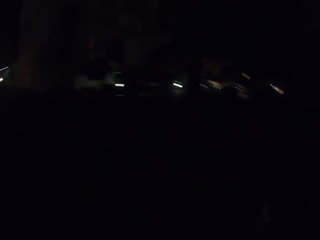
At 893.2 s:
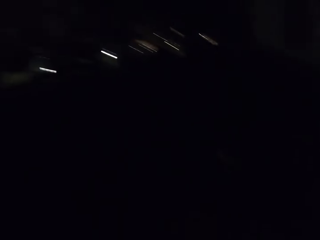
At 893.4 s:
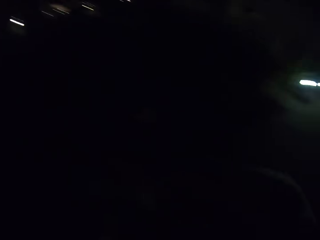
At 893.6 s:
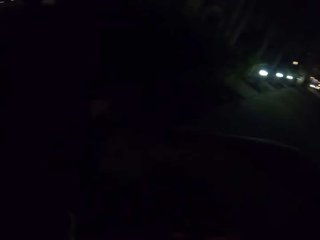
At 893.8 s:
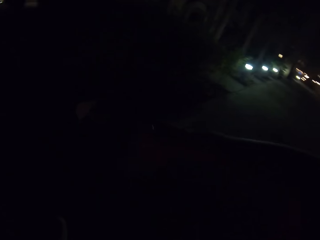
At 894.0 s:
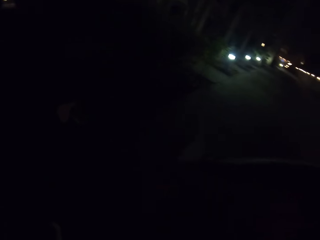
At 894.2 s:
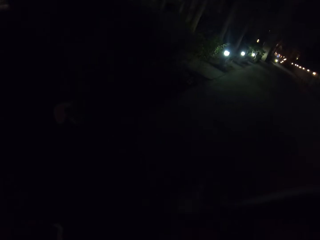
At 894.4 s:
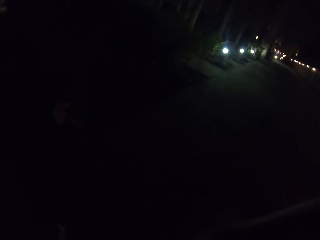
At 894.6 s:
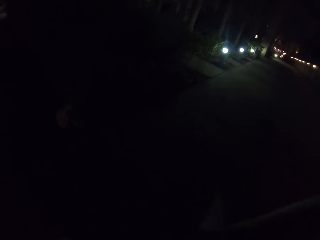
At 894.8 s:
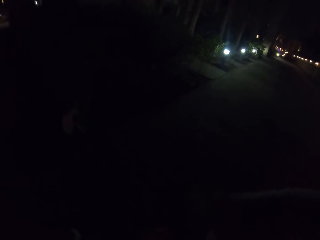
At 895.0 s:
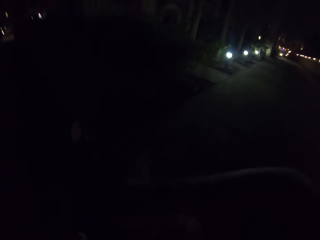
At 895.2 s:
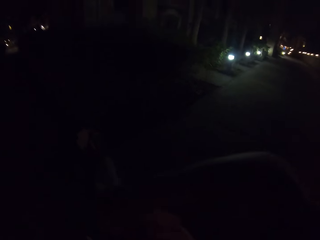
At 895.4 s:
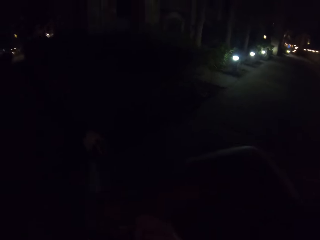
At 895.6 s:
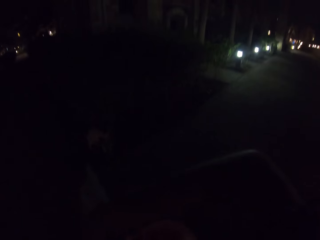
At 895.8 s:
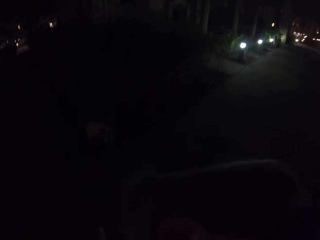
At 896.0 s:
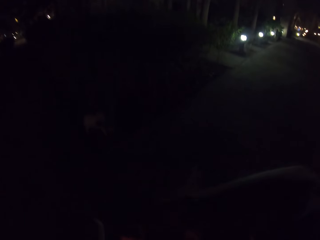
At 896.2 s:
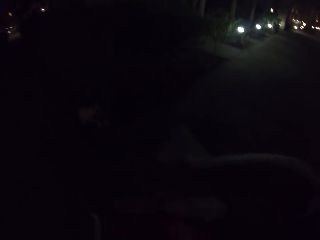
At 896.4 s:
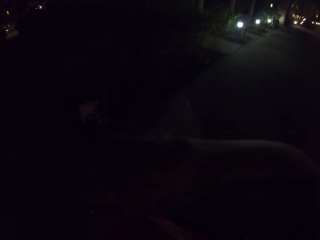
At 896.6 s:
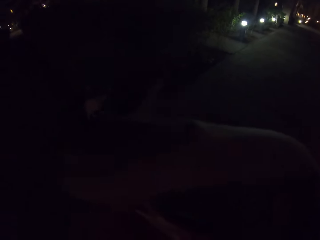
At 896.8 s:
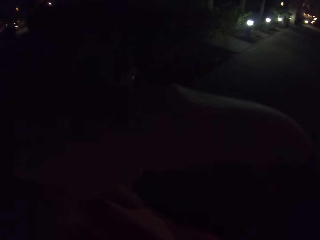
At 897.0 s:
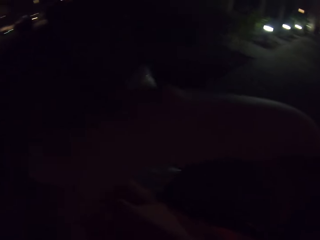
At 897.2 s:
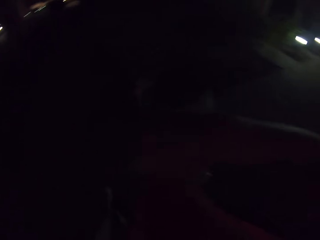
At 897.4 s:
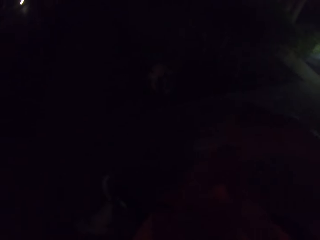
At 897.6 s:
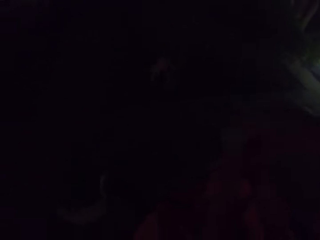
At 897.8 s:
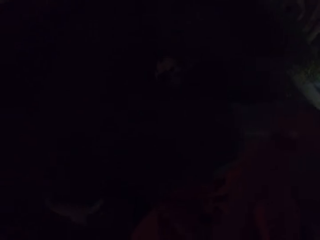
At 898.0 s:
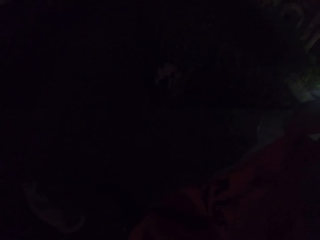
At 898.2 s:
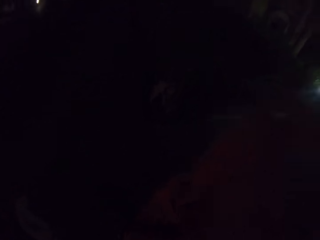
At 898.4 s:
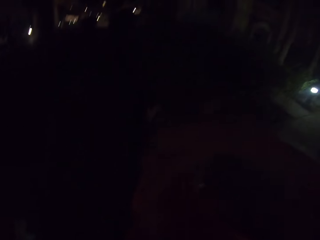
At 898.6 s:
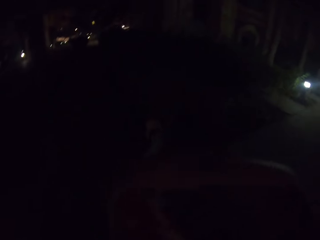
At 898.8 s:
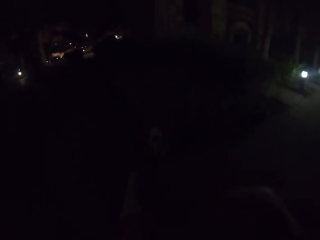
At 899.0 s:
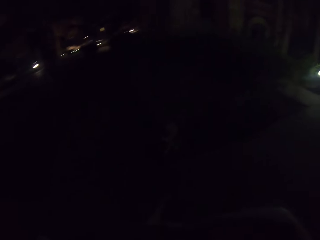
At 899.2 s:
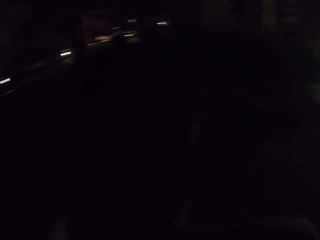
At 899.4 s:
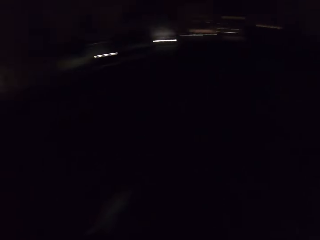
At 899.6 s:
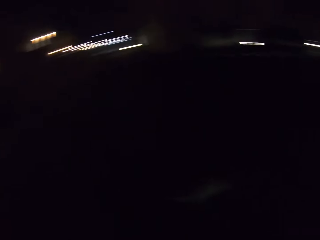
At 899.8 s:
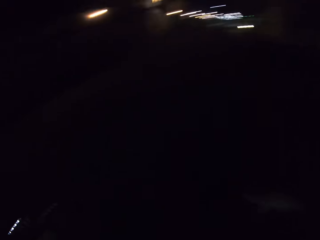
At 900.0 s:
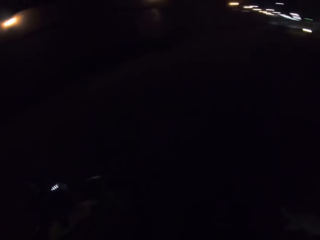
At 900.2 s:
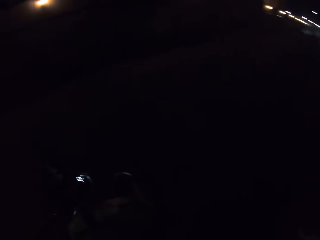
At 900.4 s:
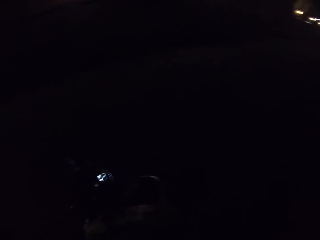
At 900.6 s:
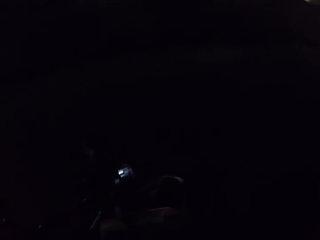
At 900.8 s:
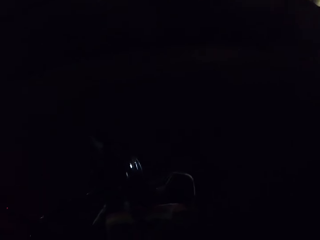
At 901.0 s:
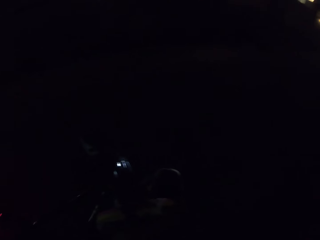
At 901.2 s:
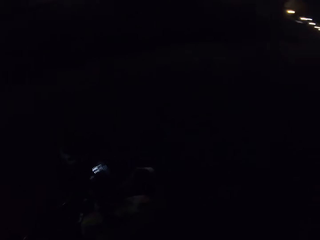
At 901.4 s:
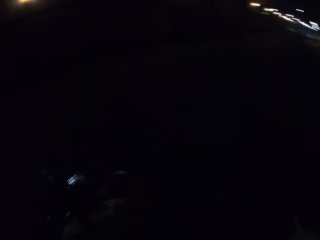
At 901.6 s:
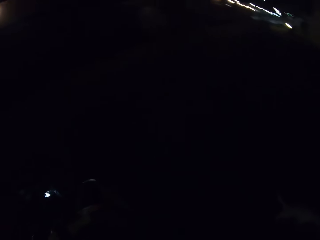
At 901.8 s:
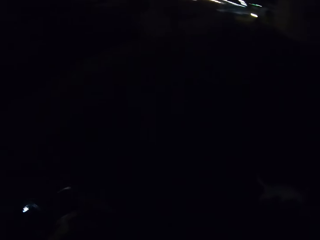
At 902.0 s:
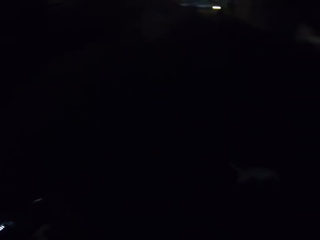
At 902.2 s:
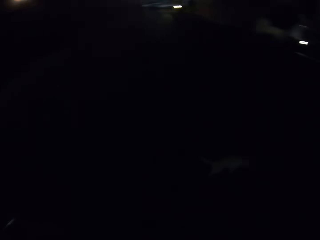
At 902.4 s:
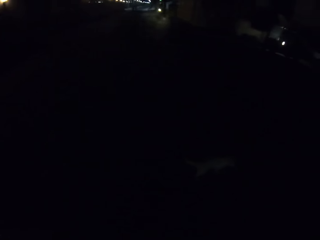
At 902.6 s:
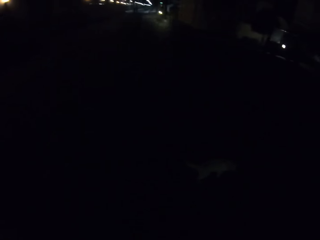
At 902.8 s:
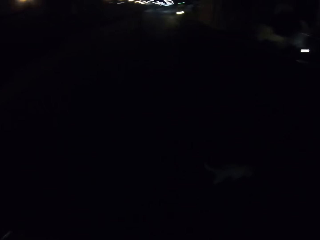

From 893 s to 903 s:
The camera wearer takes the bag on the bike handles. They hold something. They look around.

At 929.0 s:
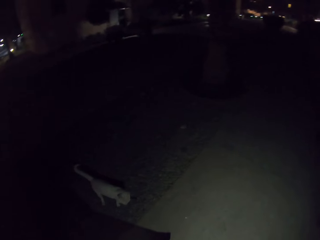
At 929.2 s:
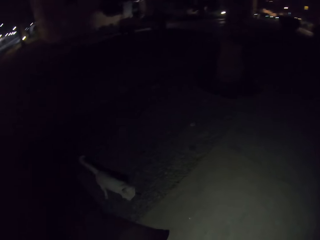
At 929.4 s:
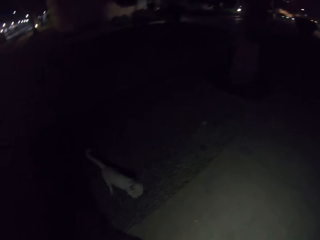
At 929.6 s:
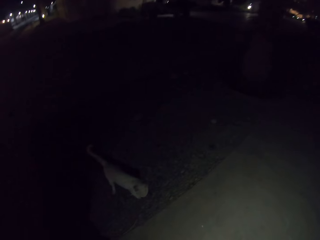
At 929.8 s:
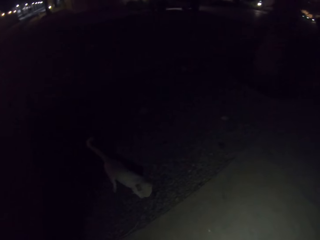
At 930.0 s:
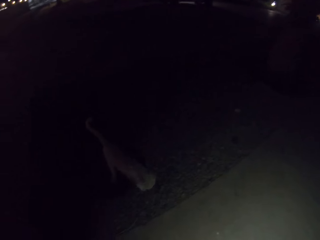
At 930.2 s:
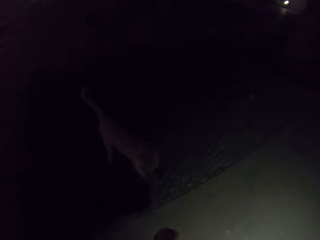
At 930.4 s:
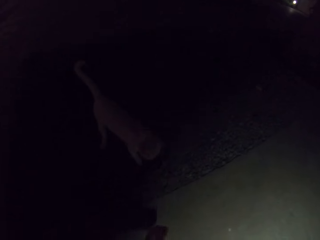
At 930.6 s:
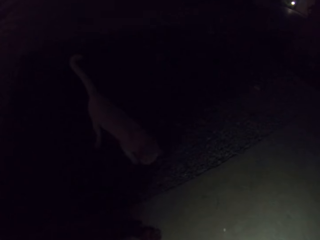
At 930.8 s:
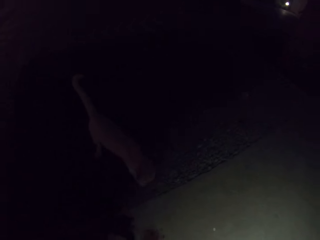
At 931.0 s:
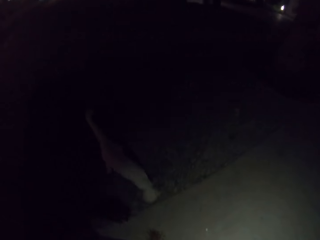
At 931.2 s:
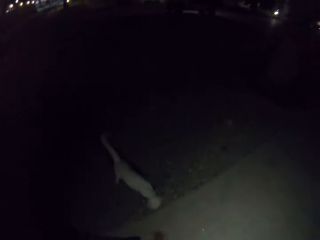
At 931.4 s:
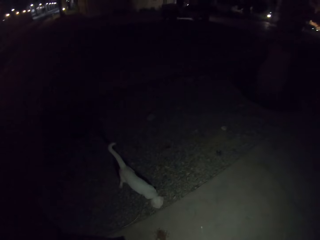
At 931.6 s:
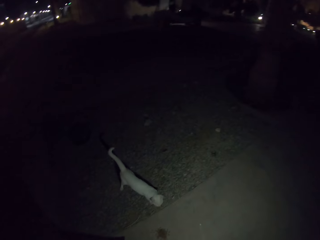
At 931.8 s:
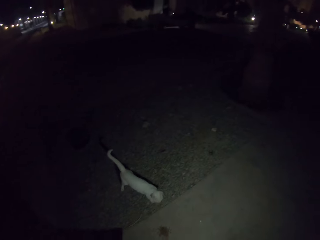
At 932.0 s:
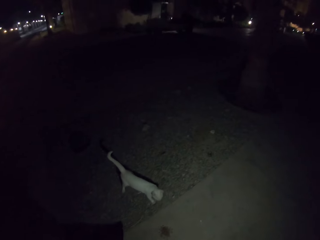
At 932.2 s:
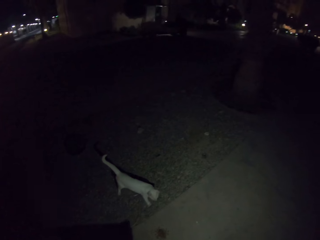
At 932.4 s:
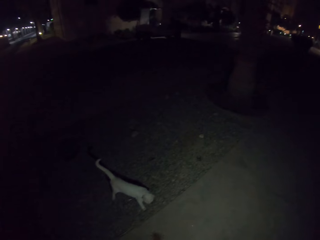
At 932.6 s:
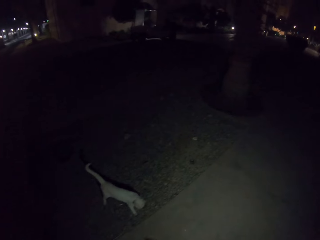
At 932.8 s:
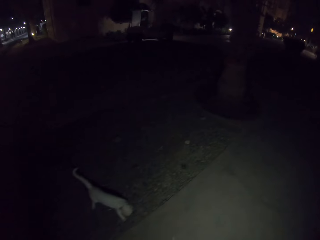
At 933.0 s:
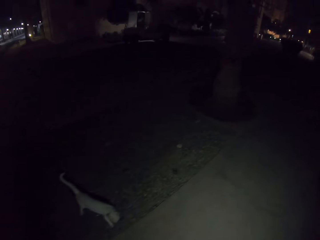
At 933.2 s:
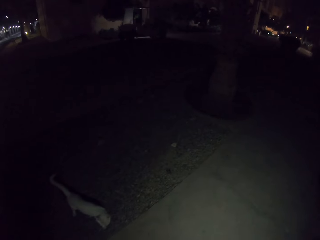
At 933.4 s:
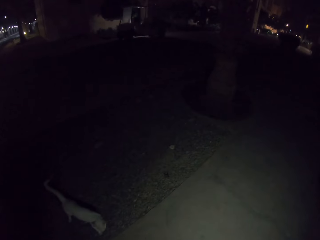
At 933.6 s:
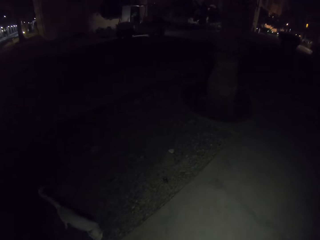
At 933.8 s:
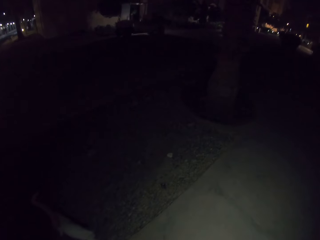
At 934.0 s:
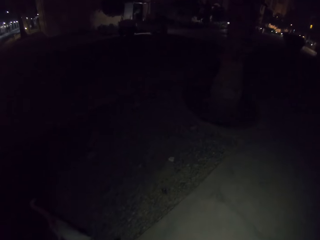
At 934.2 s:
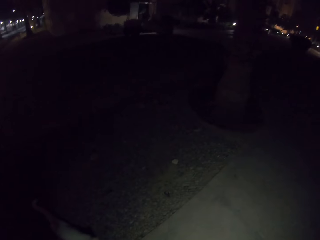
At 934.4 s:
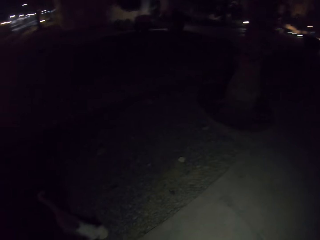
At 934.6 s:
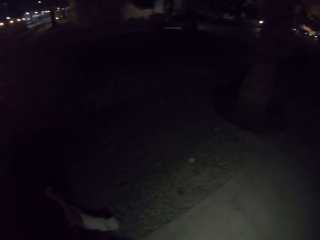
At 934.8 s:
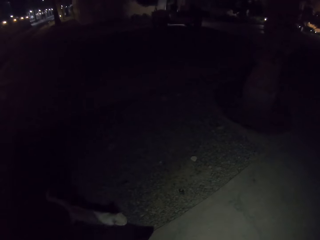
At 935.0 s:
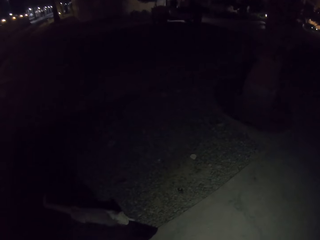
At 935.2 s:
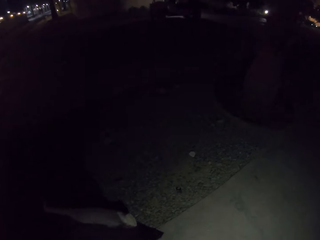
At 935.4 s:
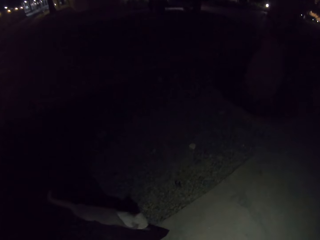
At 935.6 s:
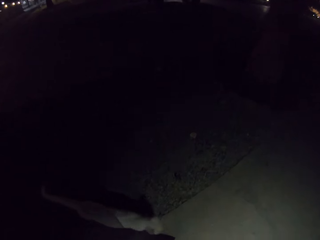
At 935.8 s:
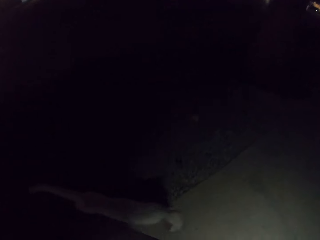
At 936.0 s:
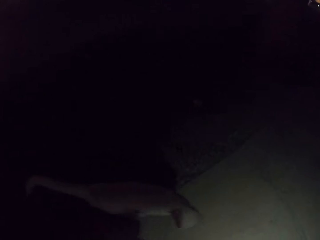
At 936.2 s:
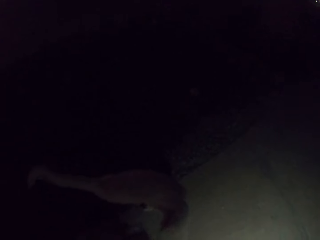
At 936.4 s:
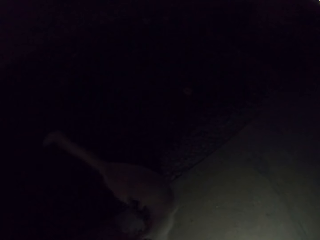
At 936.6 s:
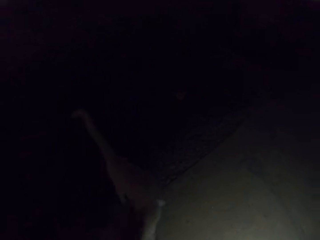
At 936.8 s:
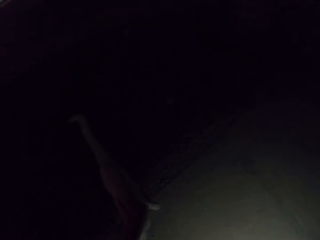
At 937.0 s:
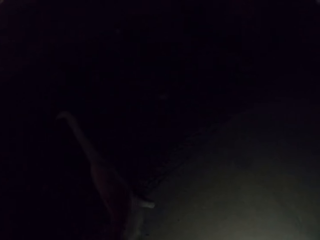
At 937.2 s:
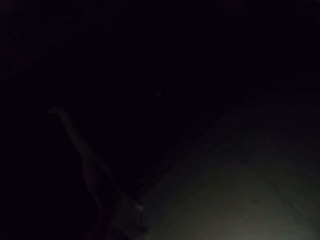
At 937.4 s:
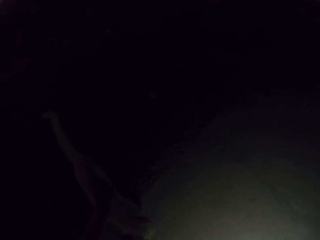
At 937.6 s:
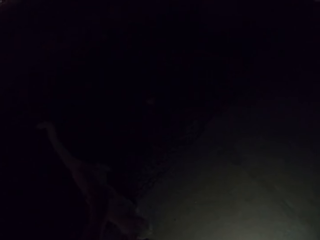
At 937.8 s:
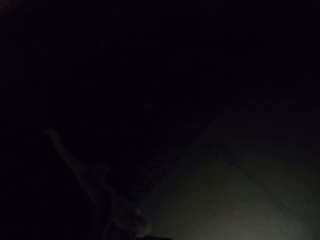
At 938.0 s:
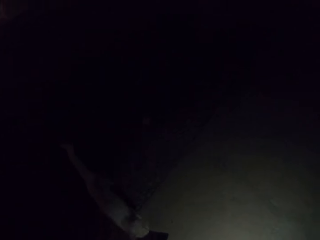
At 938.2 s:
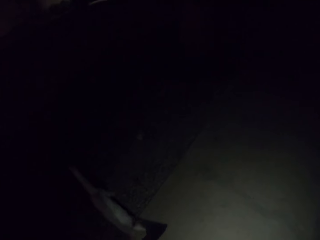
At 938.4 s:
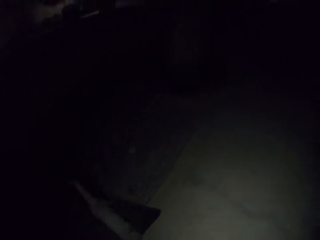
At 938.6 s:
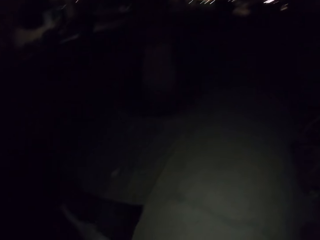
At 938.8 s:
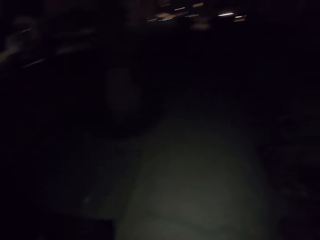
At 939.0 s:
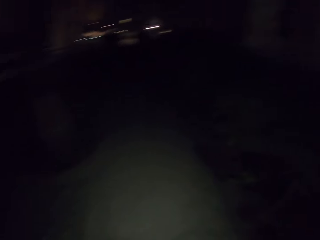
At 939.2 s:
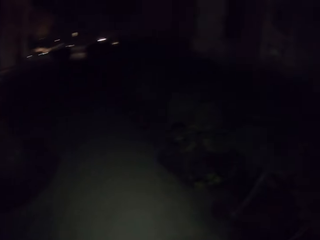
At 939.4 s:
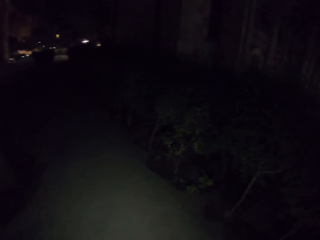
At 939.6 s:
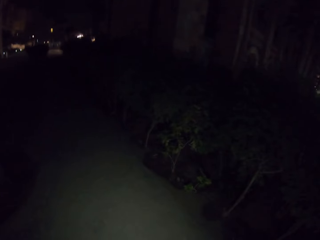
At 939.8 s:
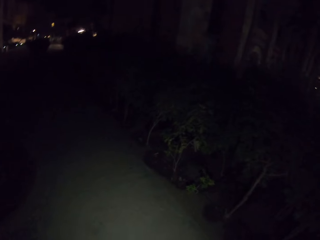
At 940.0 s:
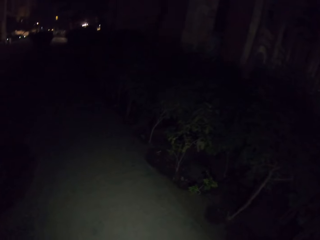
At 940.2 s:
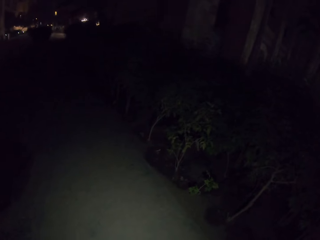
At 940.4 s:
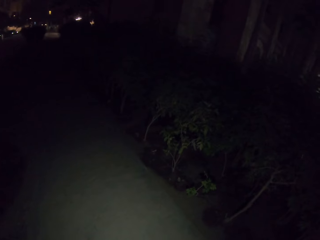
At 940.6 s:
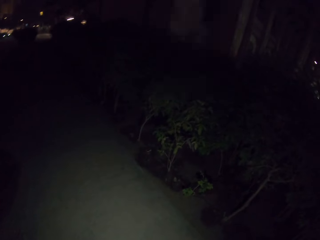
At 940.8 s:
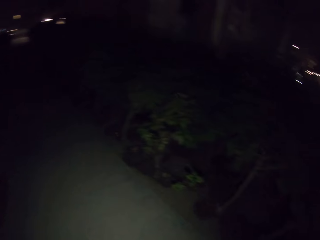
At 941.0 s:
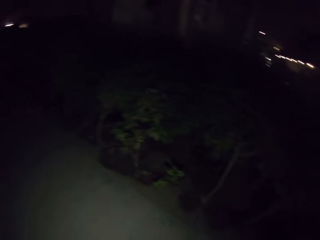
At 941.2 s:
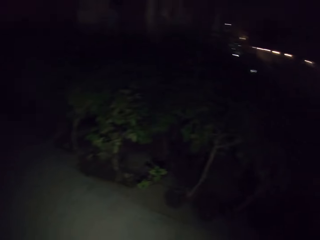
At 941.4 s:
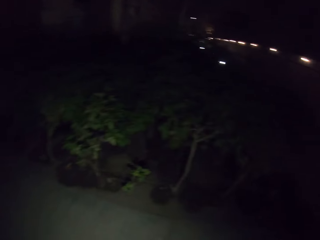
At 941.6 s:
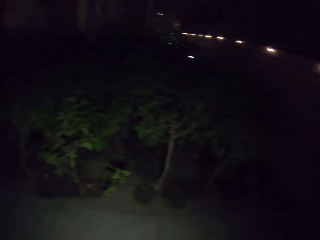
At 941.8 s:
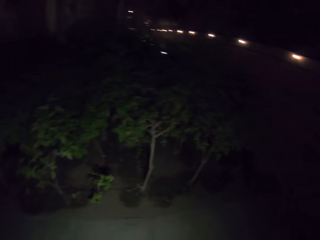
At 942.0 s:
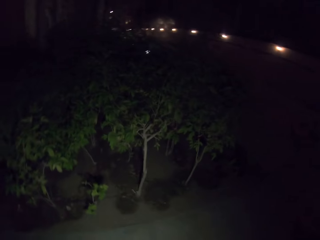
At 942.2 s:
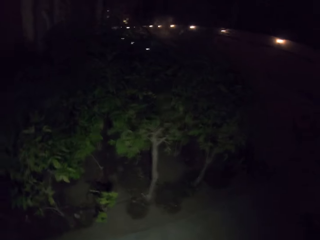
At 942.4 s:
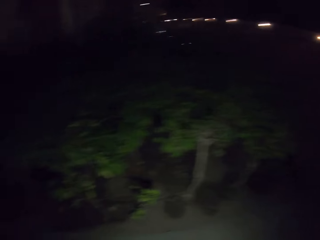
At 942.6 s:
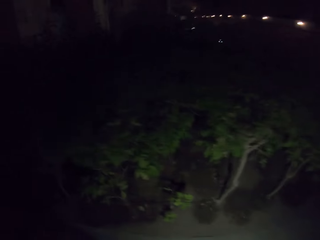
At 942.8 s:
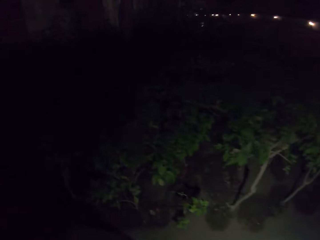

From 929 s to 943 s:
The camera wearer puts cat food on the sidewalk. They walk around.
